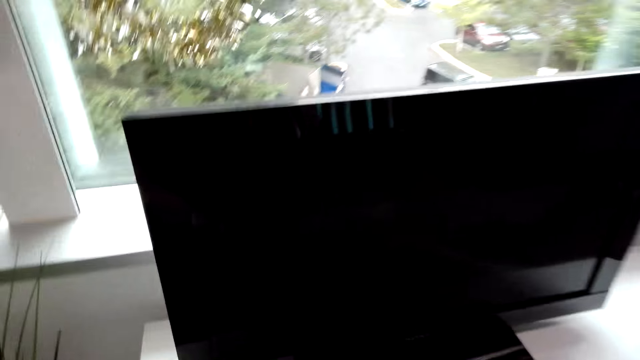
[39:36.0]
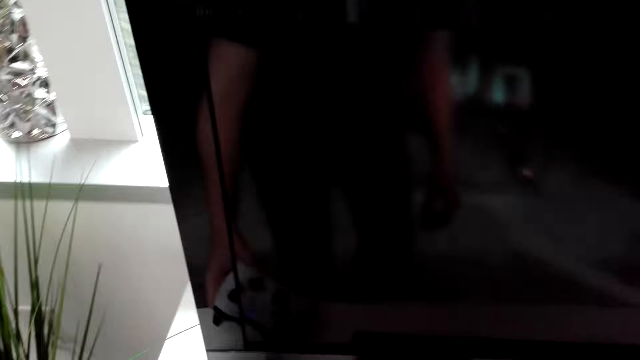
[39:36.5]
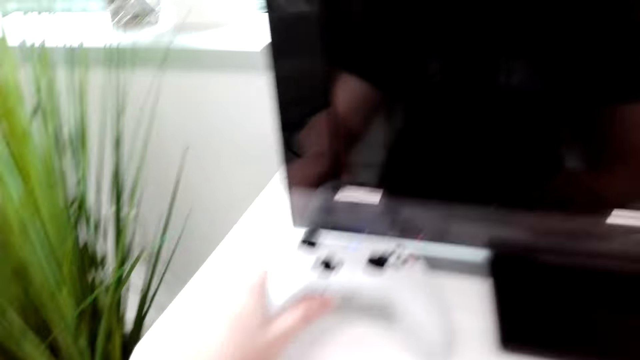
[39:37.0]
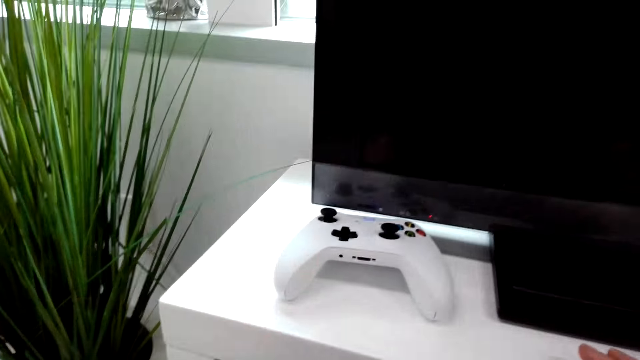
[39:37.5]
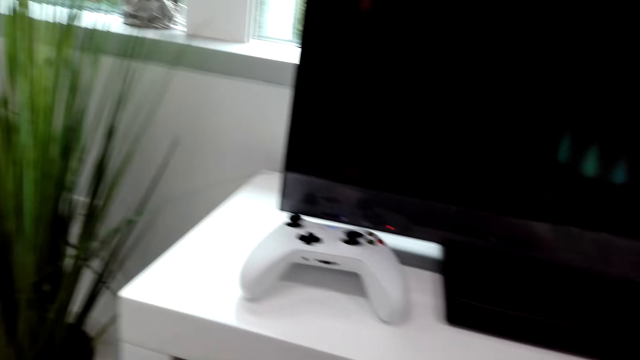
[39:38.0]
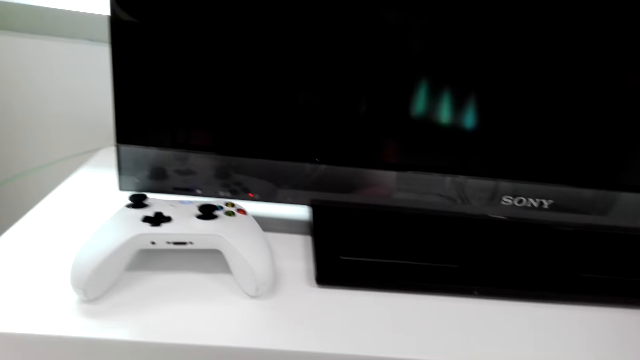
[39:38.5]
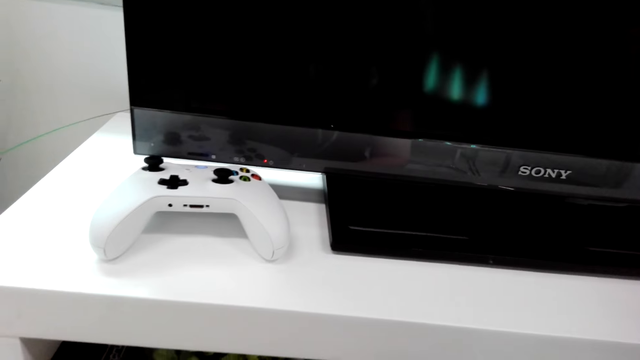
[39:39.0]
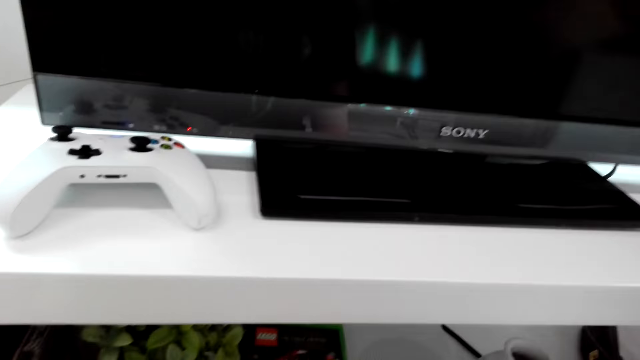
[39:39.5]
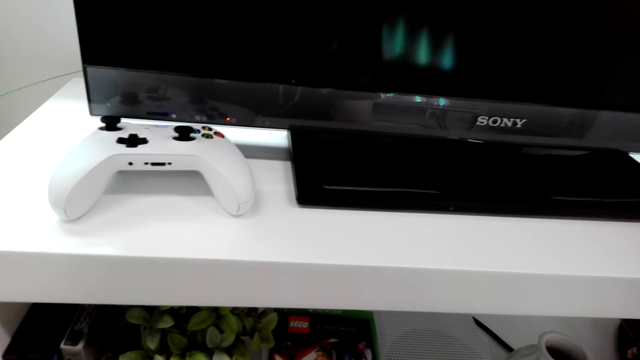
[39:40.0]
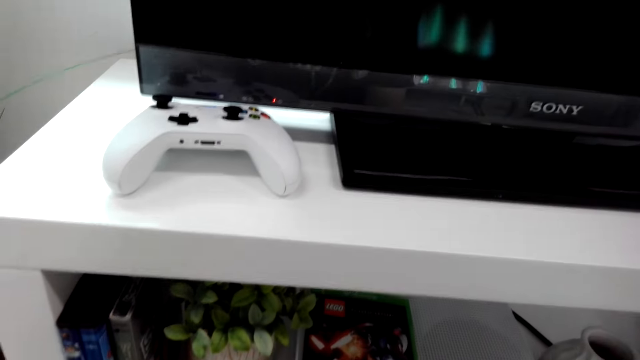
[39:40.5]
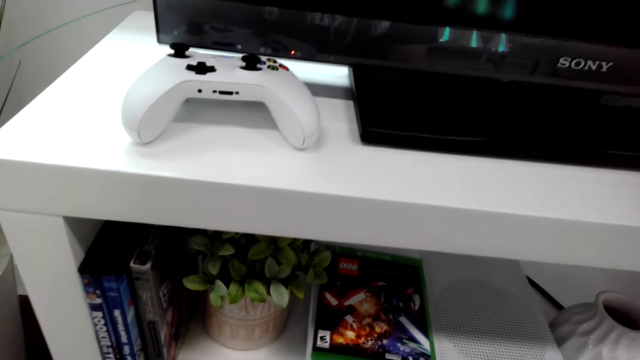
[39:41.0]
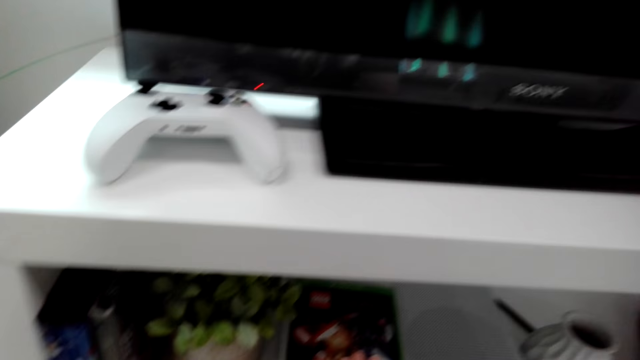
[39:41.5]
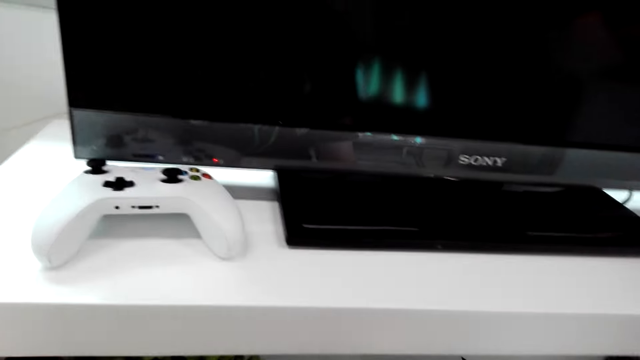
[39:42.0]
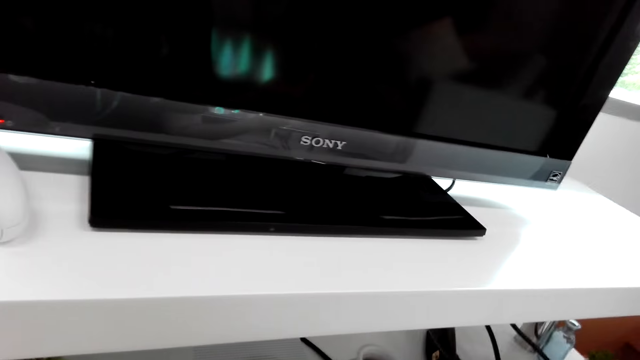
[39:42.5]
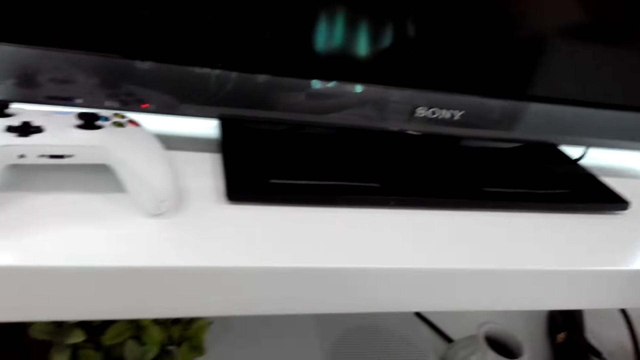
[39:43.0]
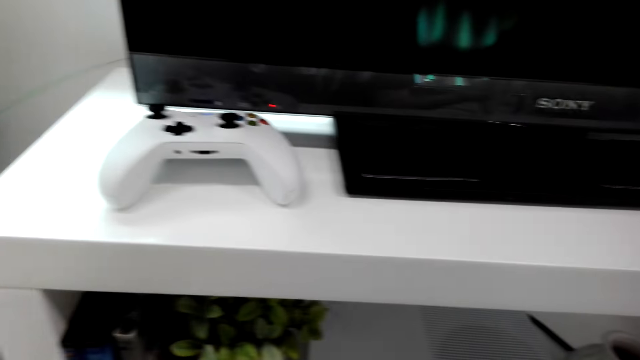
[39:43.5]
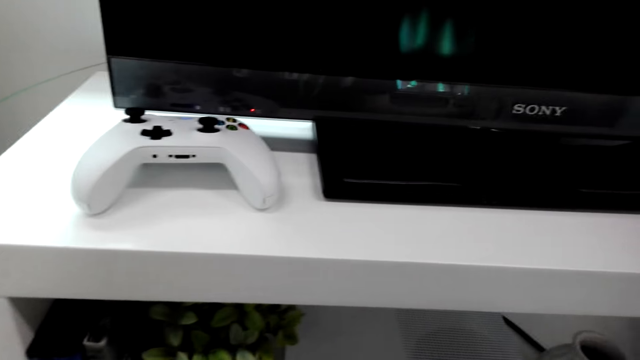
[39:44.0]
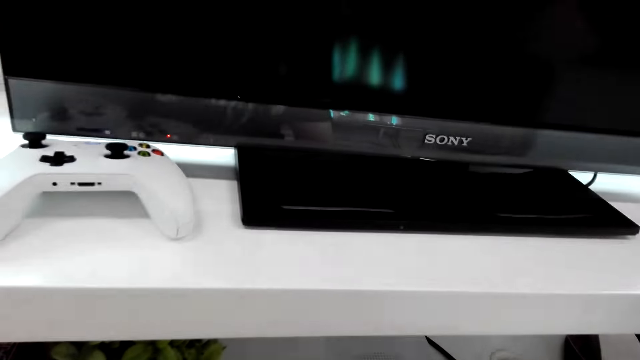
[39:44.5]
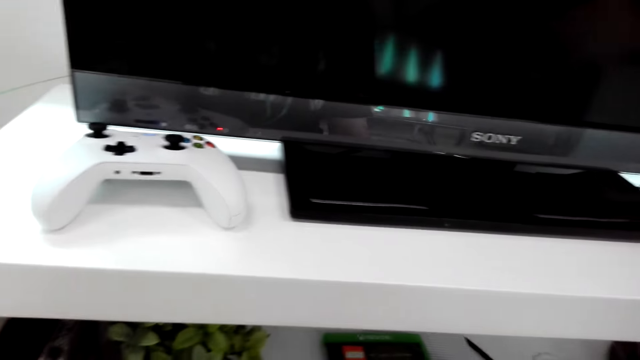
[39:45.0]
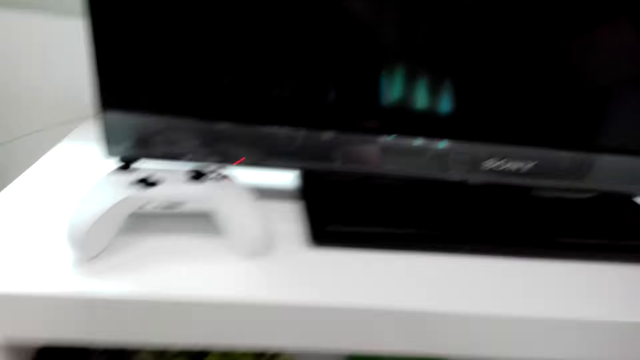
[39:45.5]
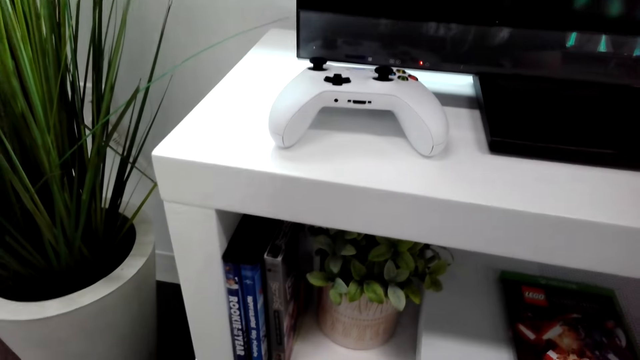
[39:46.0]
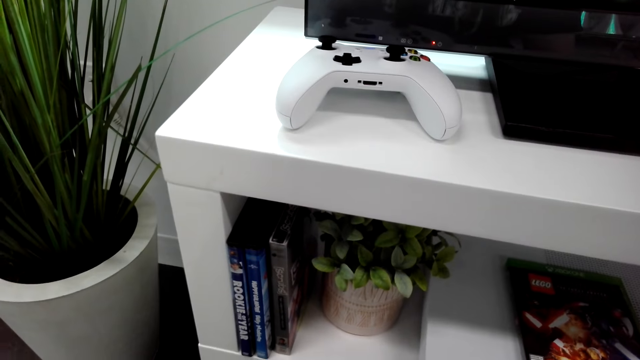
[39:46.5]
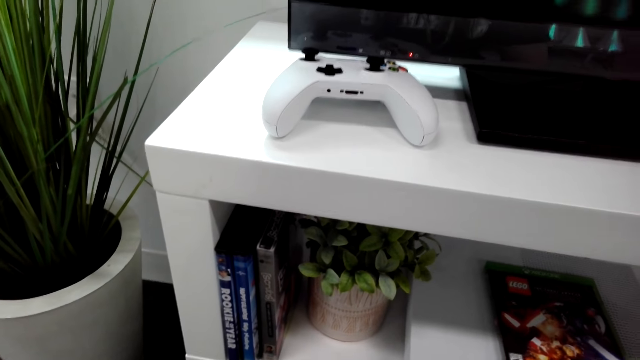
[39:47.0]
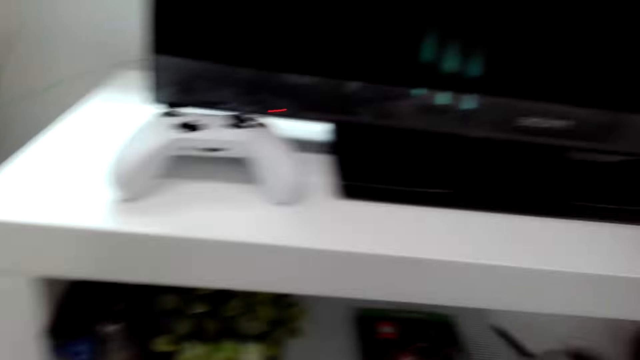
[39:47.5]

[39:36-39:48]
The camera wearer puts the game pad on the TV cabinet. They squat down in front of the TV. They hold the PS pad. They converse with a man.

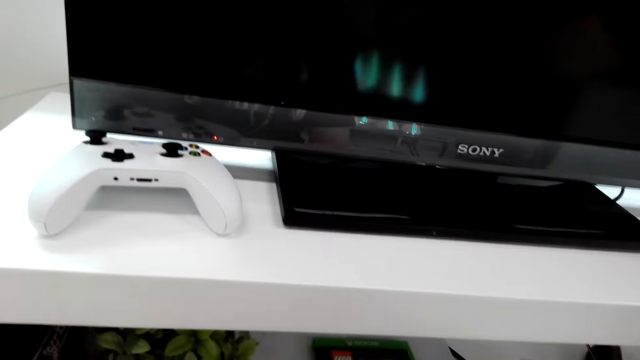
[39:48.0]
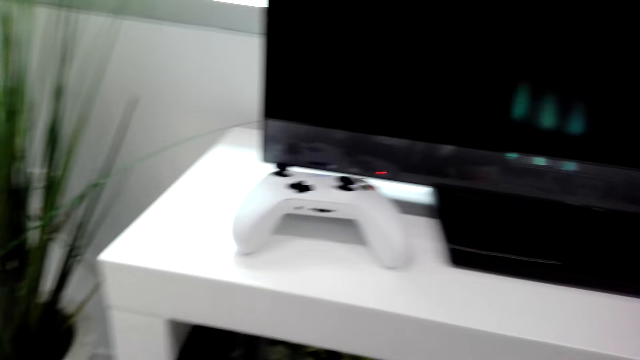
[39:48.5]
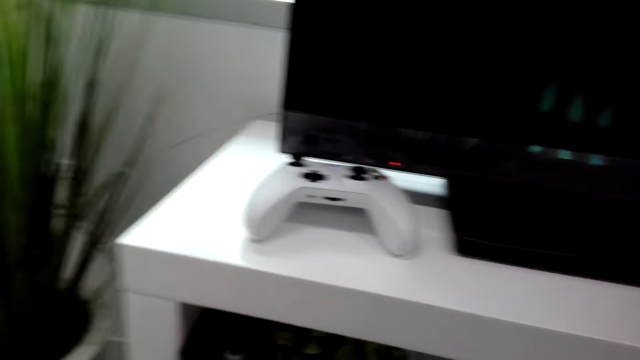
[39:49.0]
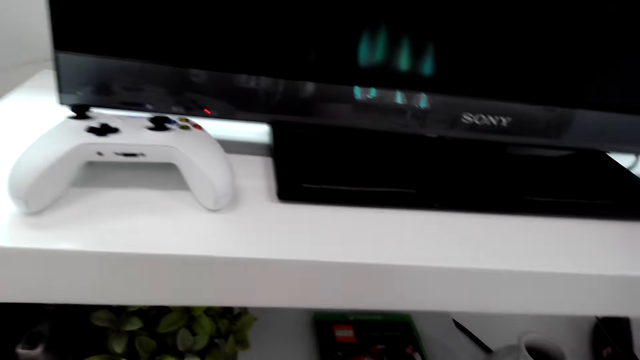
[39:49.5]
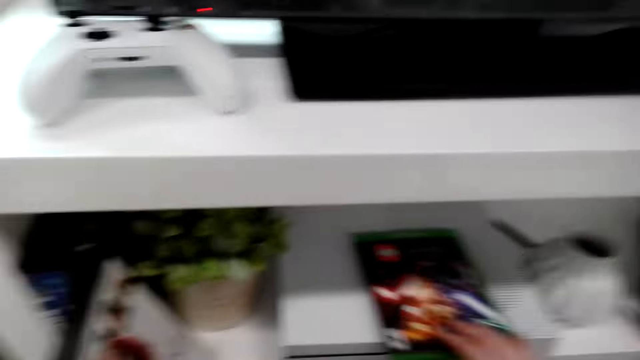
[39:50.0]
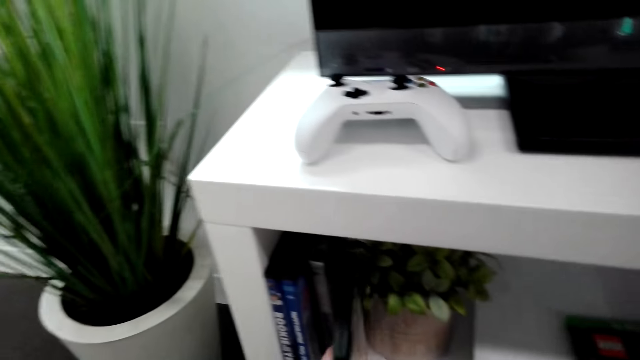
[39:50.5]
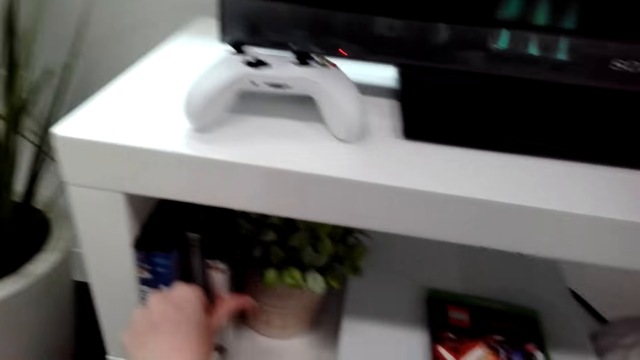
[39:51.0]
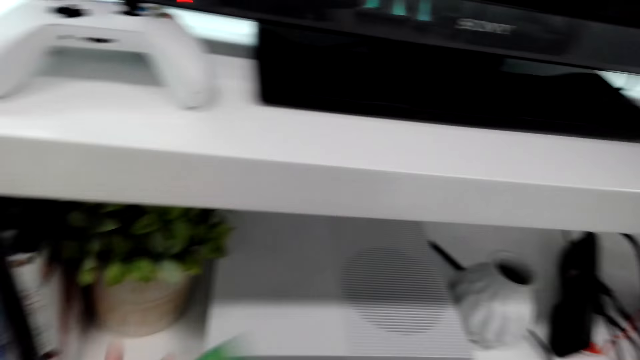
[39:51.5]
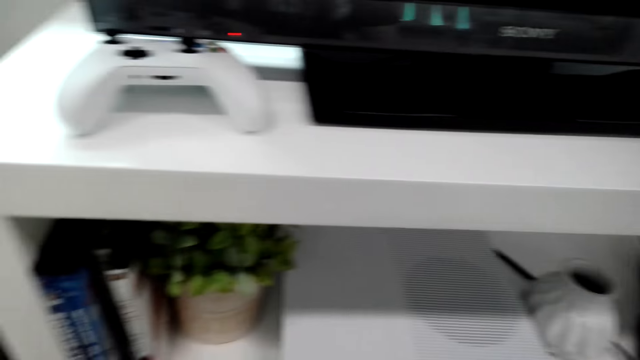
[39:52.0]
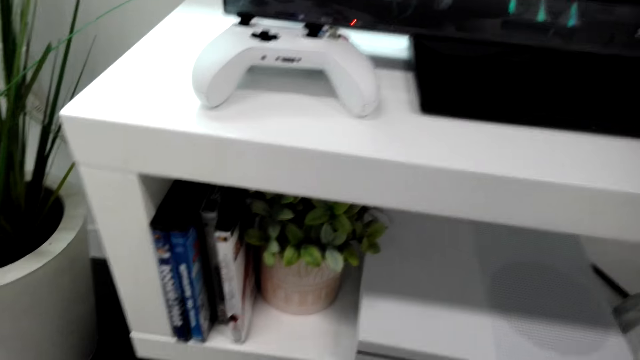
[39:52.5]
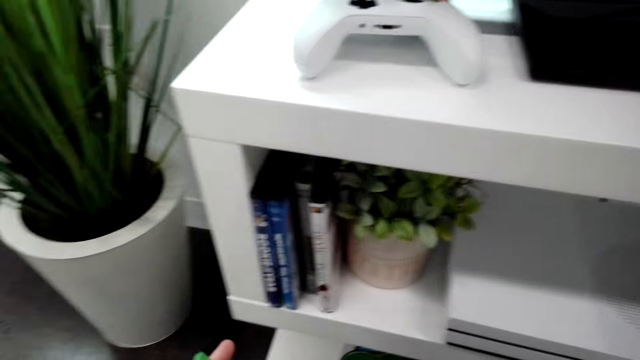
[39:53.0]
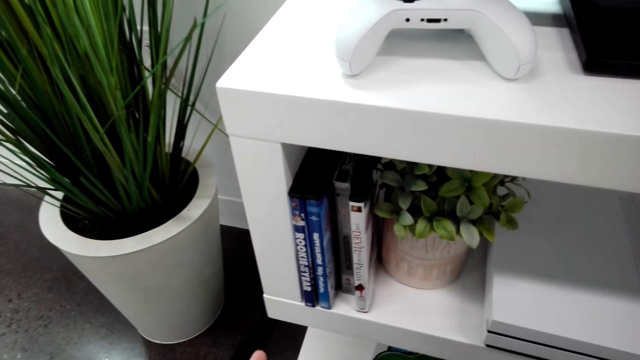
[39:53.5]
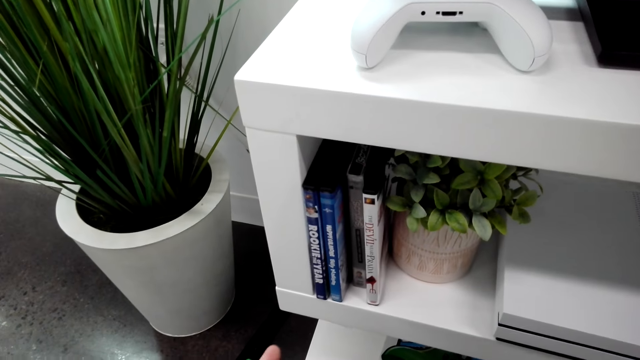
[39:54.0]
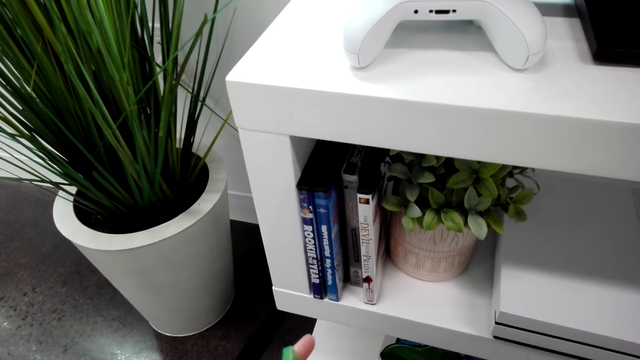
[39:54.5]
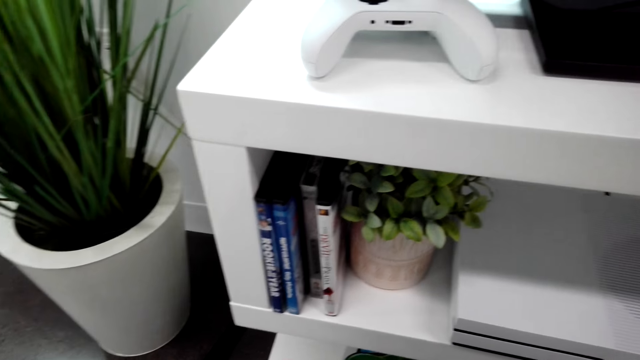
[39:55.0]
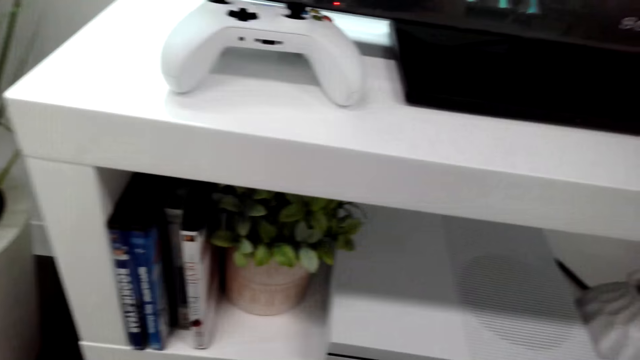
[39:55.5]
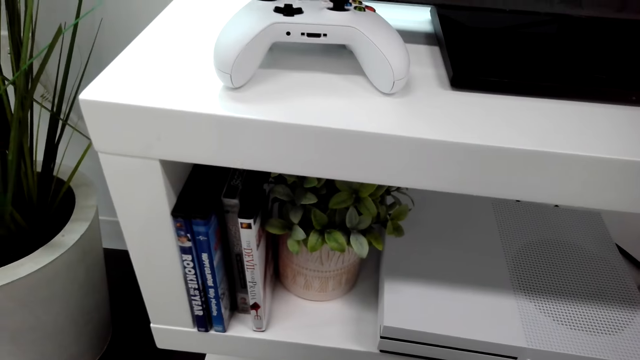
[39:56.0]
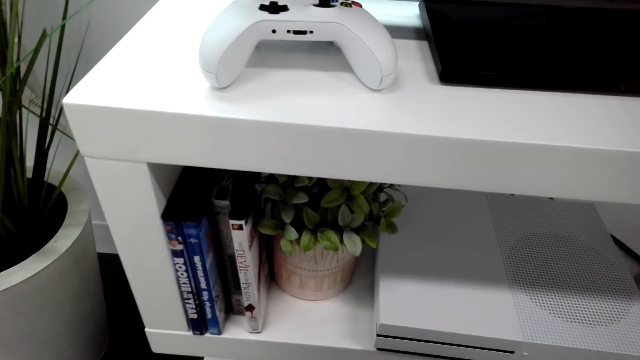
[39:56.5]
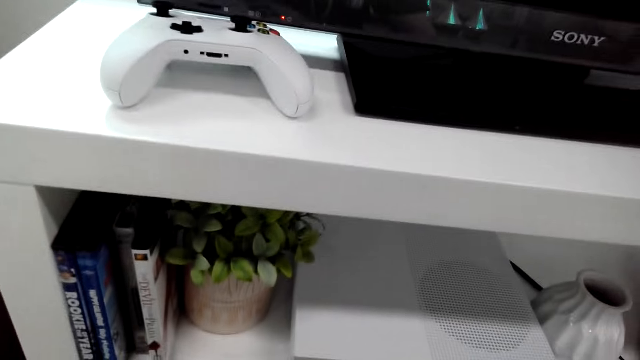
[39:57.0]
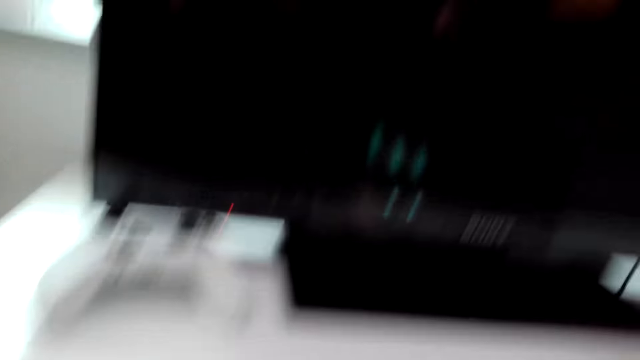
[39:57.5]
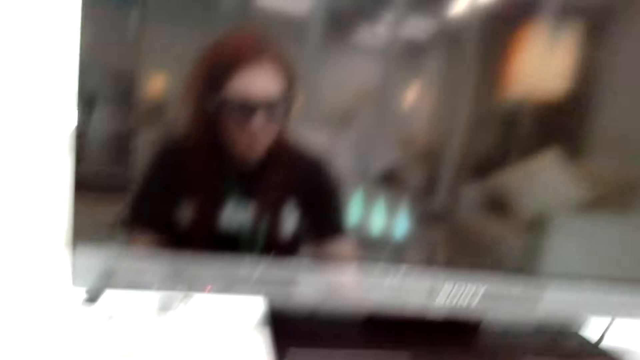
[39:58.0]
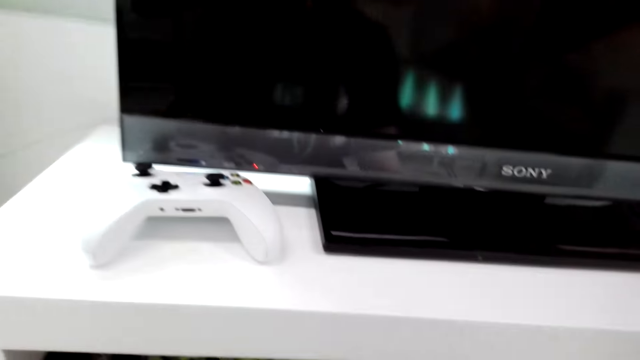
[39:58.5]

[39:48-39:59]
The camera wearer touches a game CD under the TV. They hold a book.
